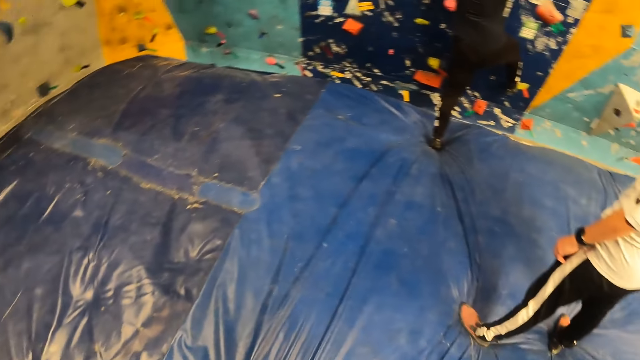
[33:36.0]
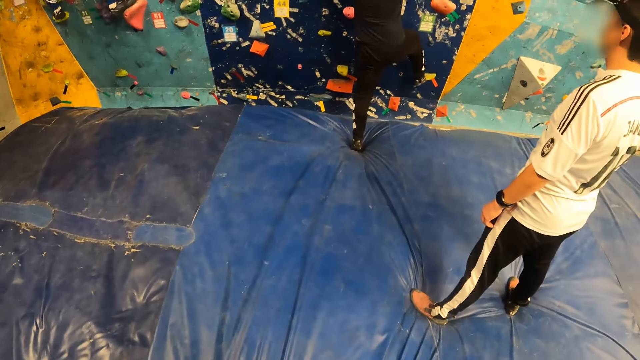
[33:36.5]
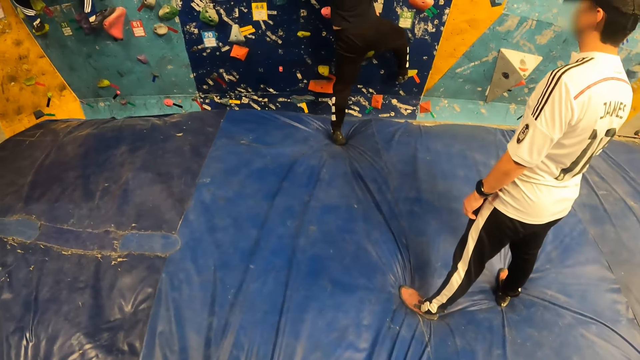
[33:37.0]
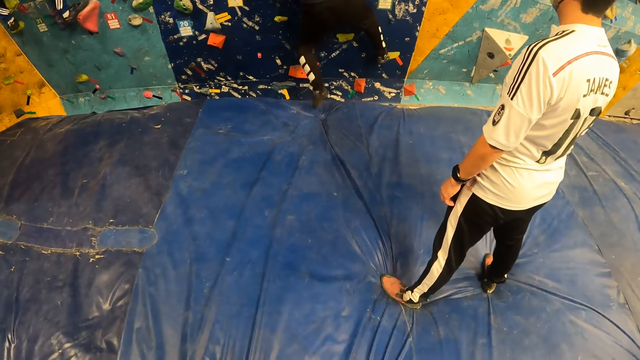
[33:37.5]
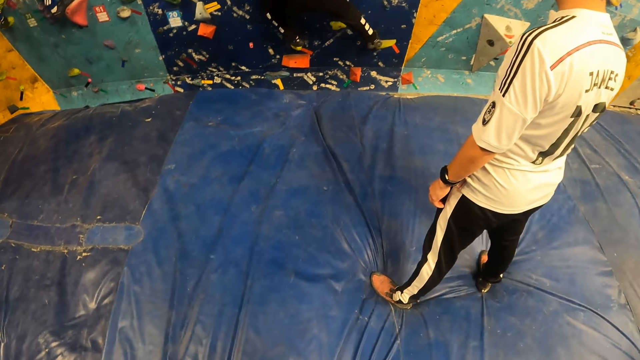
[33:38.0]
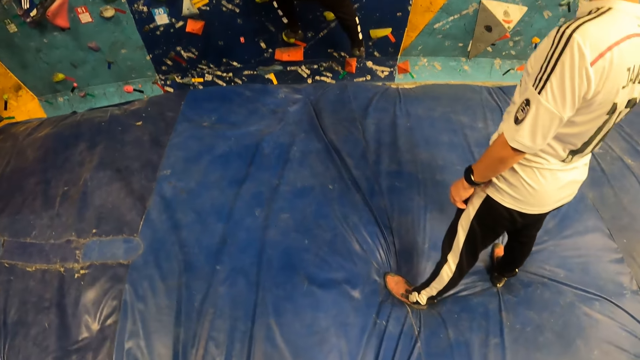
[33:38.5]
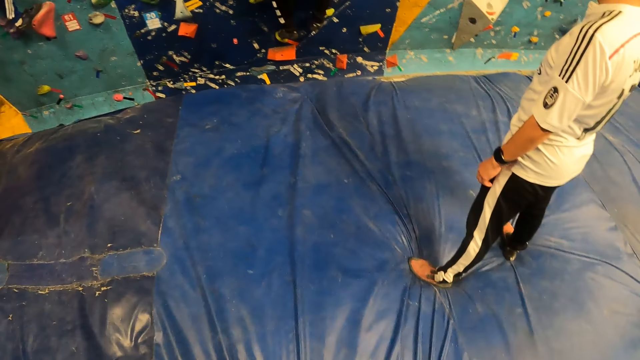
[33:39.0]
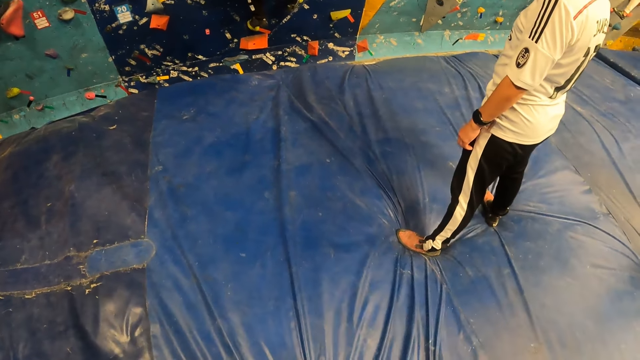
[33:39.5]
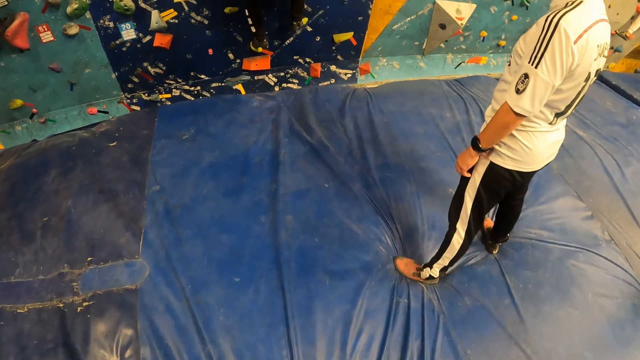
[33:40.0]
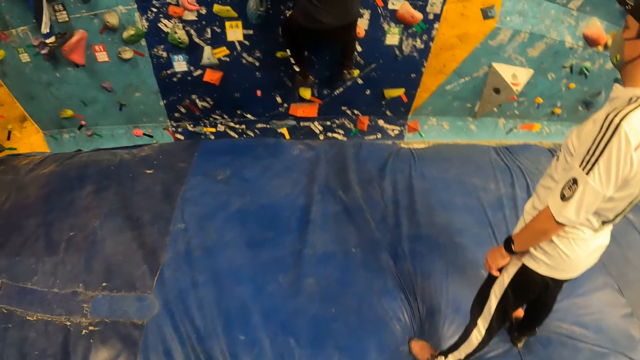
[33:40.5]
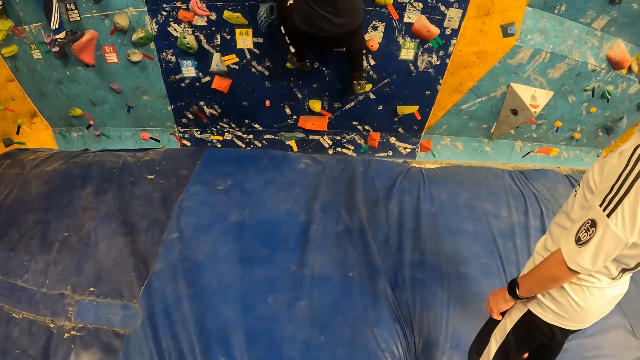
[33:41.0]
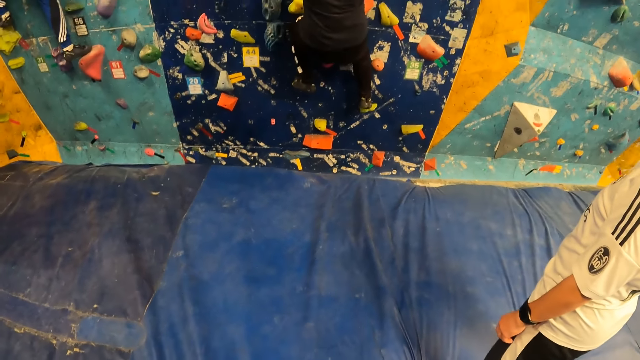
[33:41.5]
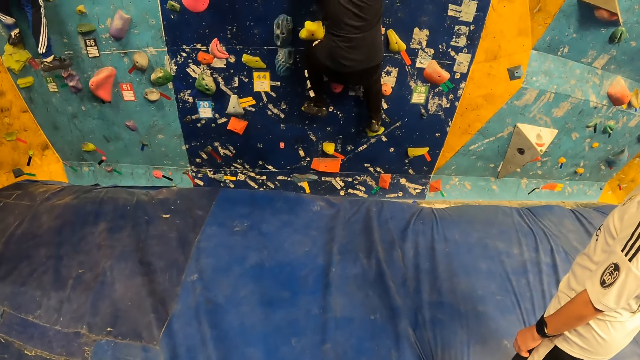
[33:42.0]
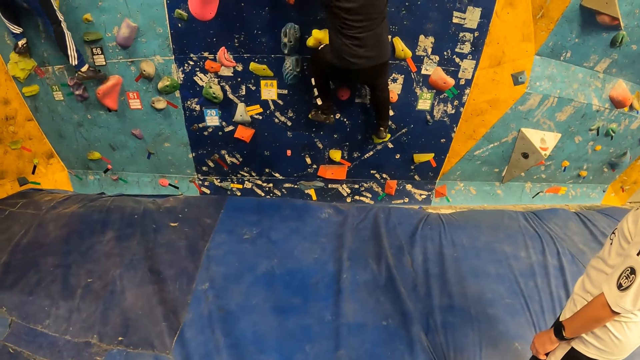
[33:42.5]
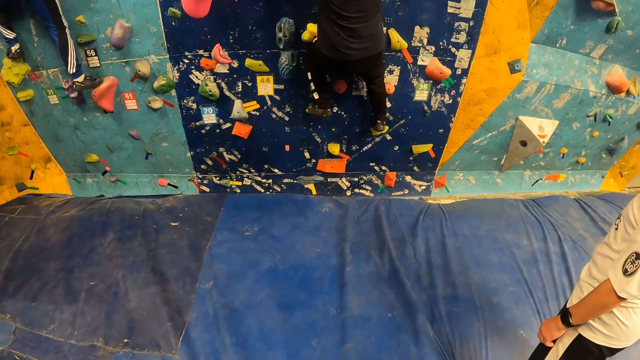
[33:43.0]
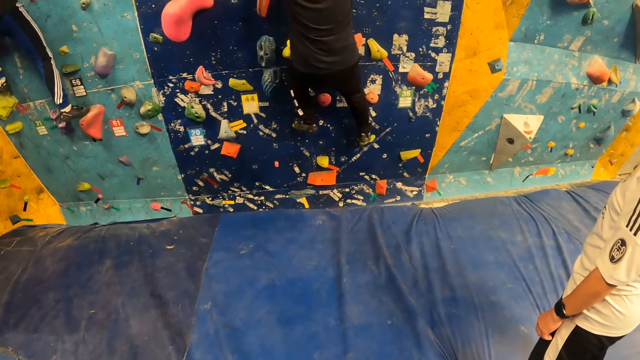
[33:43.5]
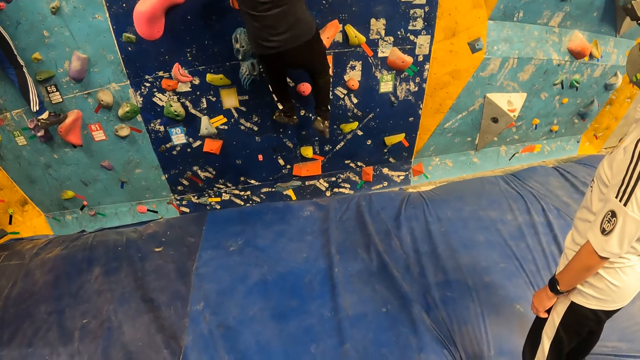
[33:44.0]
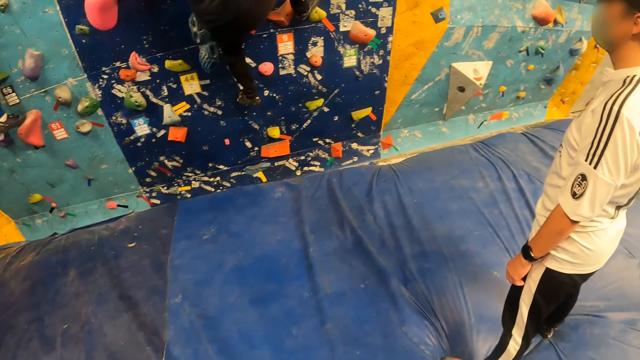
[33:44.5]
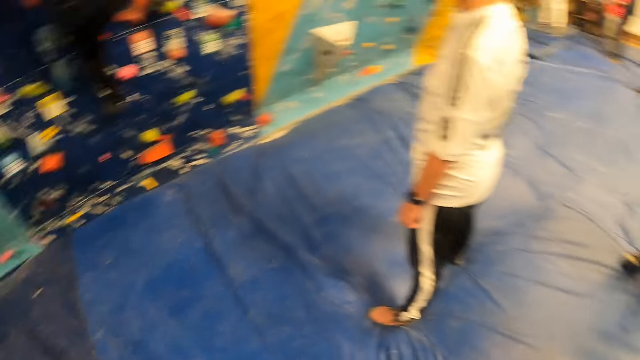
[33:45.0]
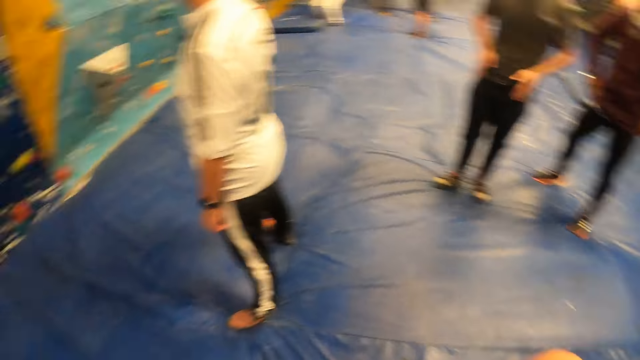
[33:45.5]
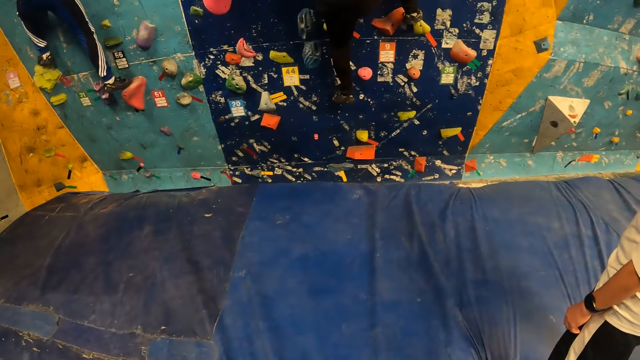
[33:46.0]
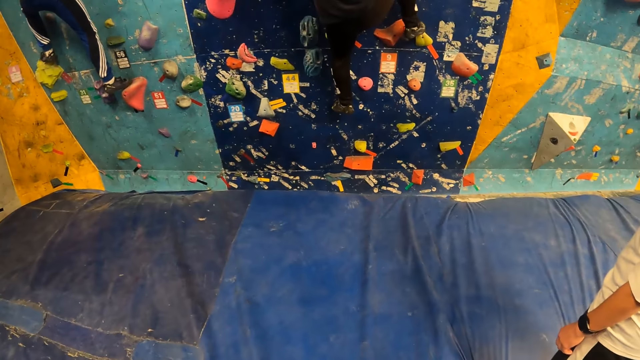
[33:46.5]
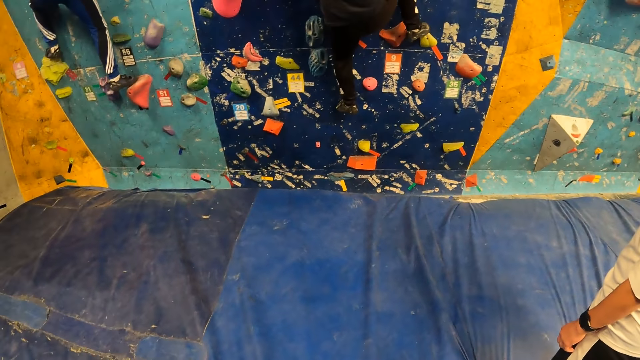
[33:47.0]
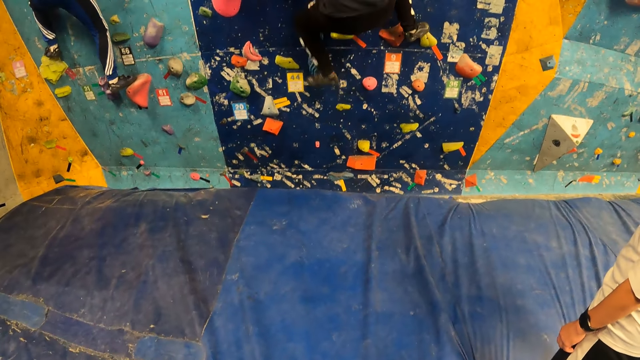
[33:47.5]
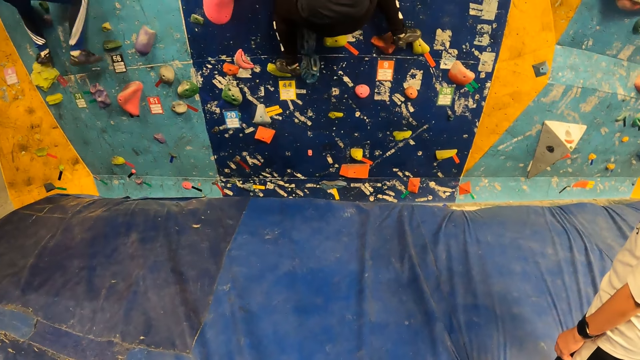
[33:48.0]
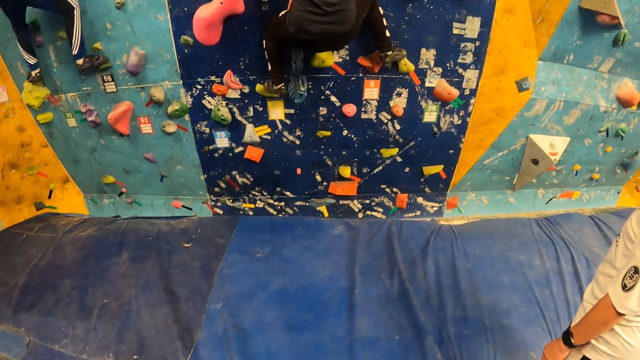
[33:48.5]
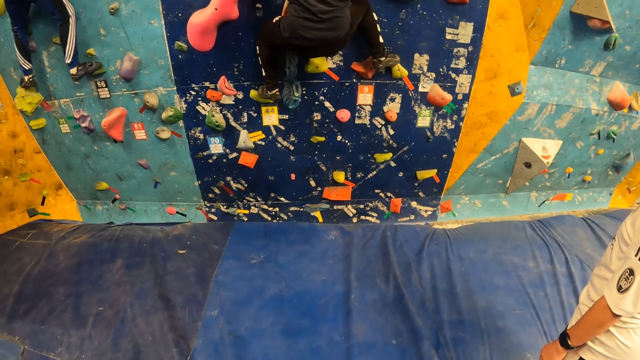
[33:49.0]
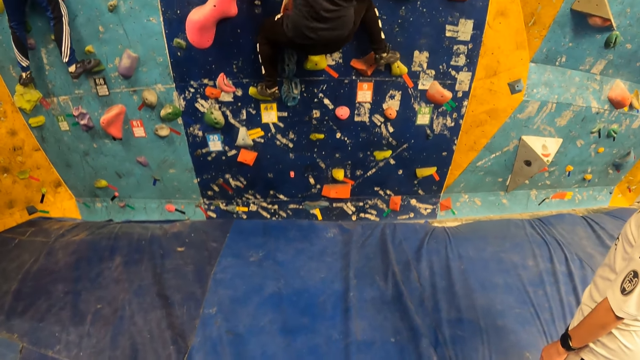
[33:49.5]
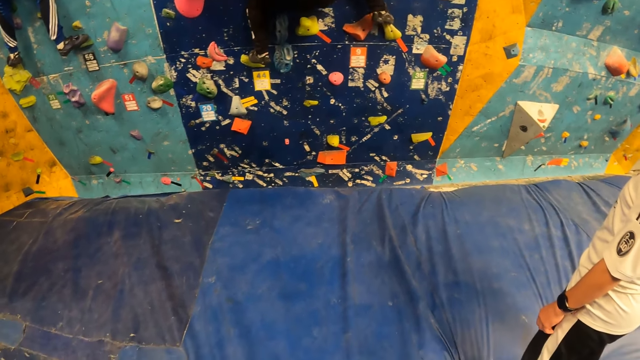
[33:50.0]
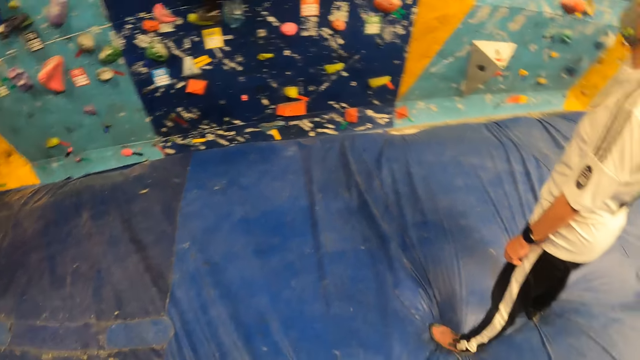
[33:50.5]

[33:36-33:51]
The man lifts his left leg from the exercise bed. He places his left leg on the foothold on the wall, lifts his right leg from the foothold on the wall and places his right leg on the foothold on the wall. He lifts his left leg from the foothold on the wall and places his left leg on the foothold on the wall. He lifts his right leg from the foothold on the wall and places his right leg on the foothold on the wall. He lifts his left leg from the foothold on the wall and places his left leg on the foothold on the wall.

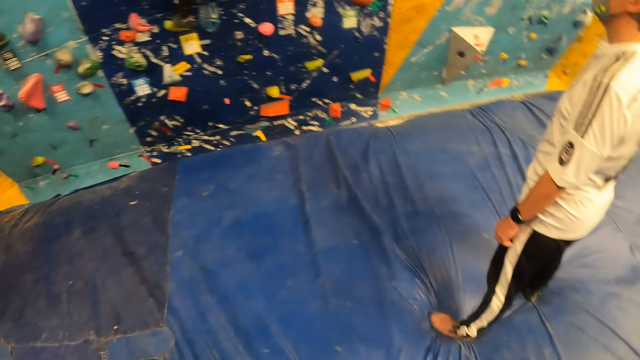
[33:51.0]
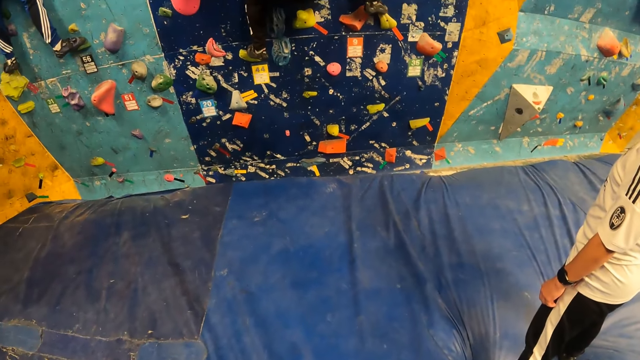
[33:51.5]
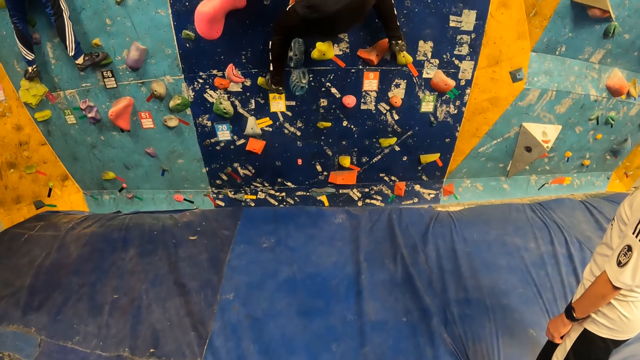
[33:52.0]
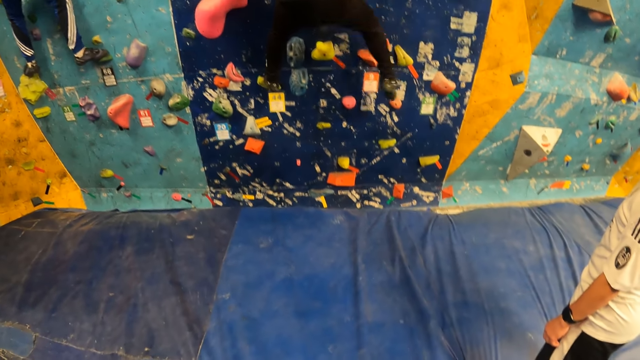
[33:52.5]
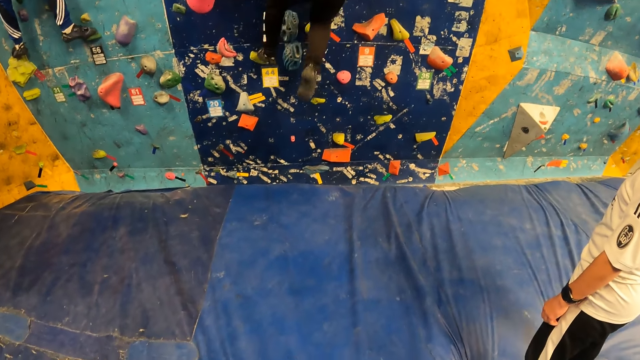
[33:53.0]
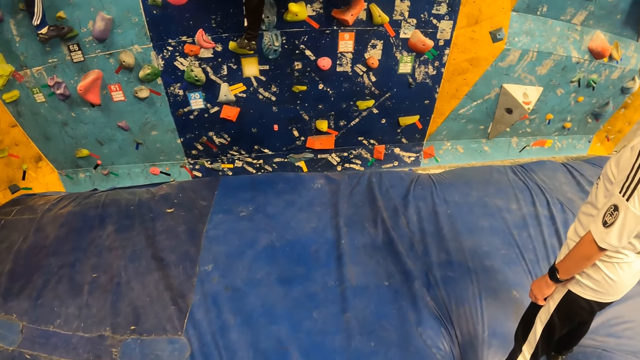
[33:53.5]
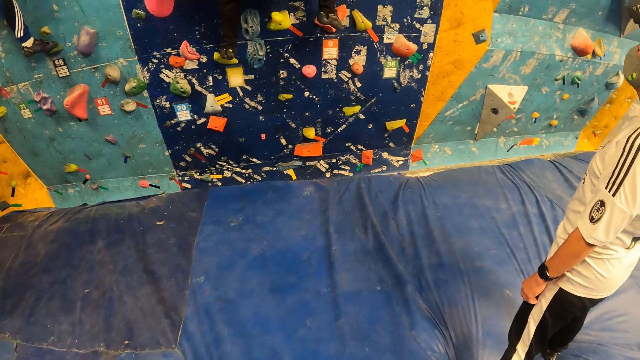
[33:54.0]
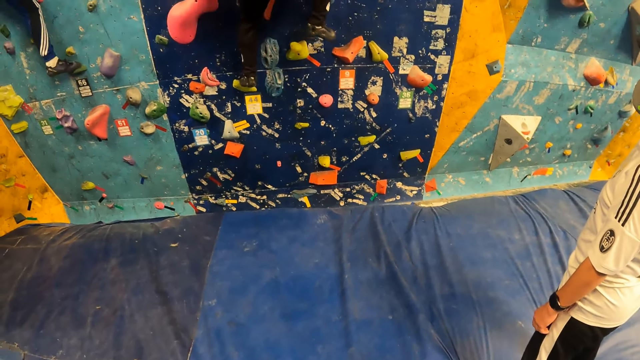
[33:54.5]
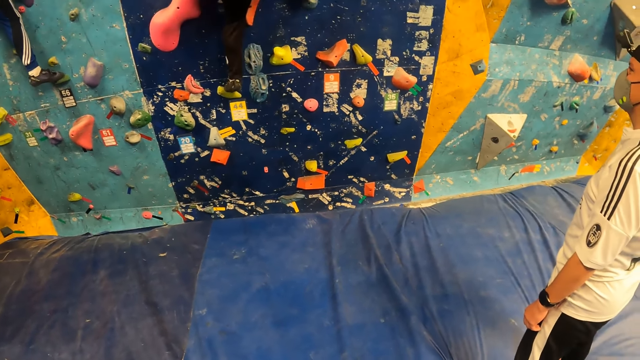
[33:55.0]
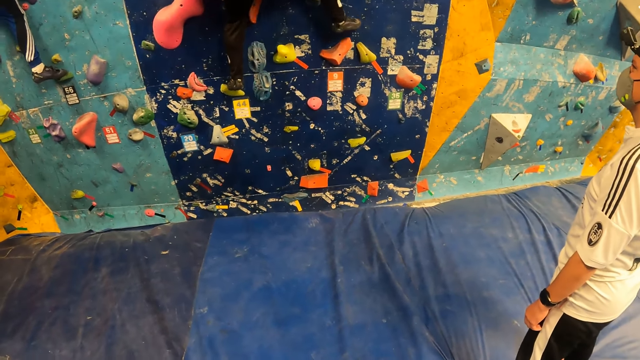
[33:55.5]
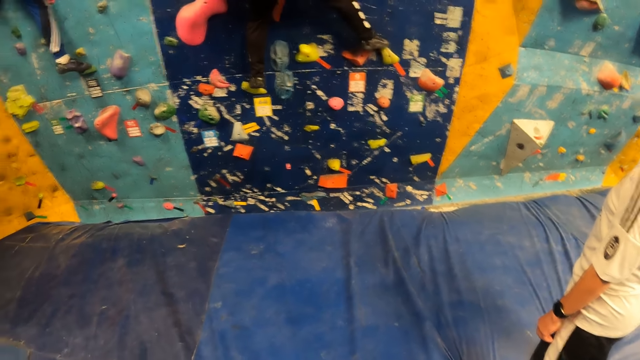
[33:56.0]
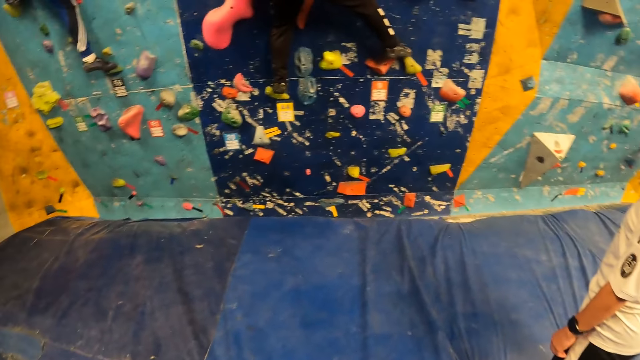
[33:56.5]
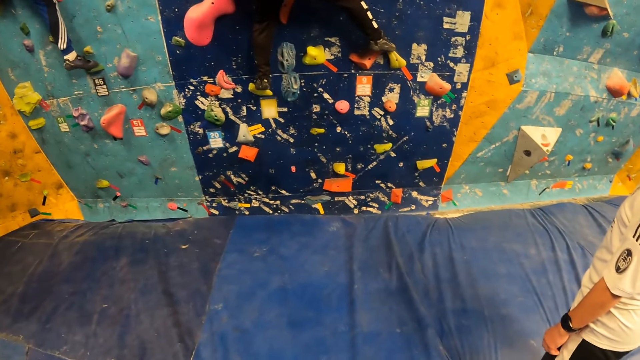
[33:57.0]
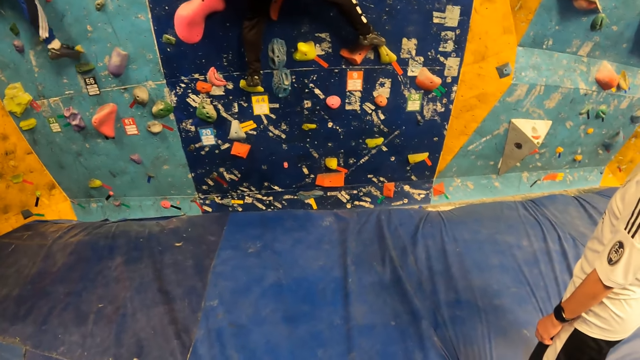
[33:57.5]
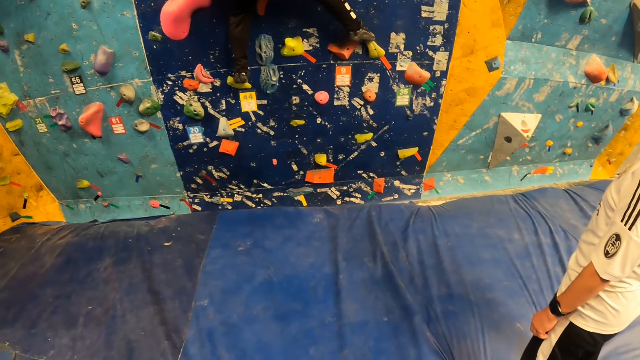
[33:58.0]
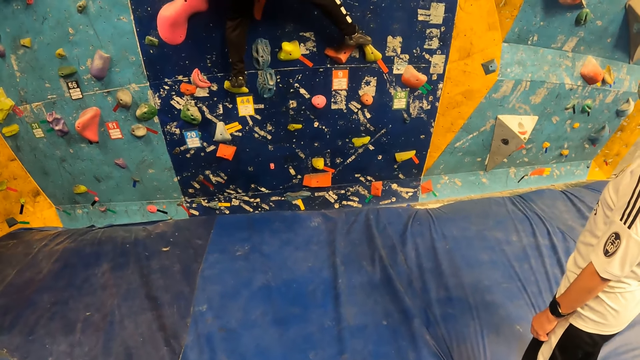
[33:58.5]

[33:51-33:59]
The man lifts his right leg from the foothold on the wall and places his right leg on the foothold on the wall.
